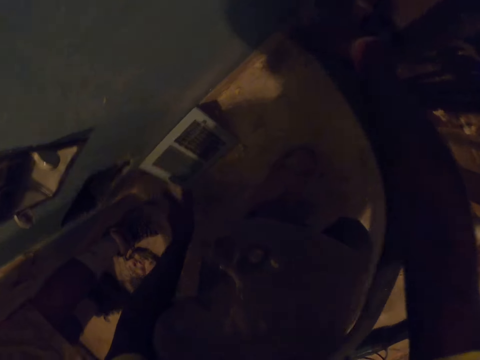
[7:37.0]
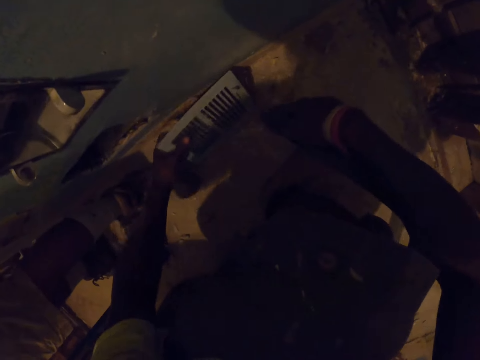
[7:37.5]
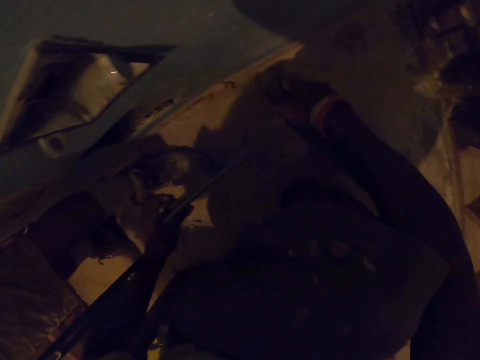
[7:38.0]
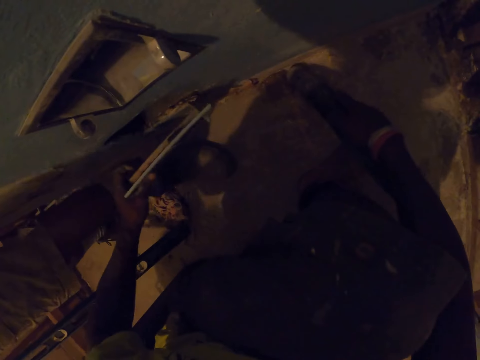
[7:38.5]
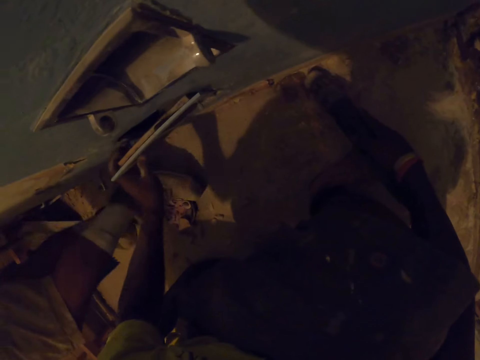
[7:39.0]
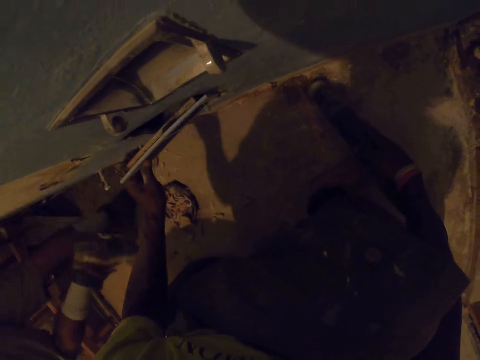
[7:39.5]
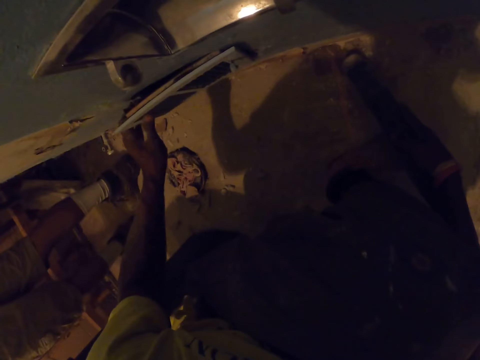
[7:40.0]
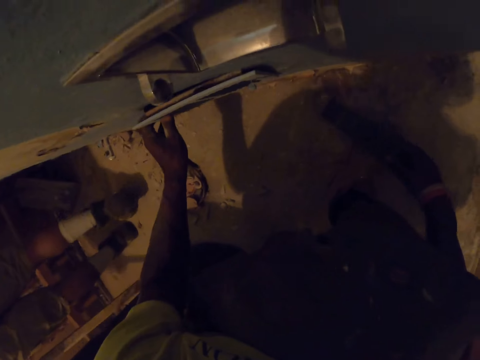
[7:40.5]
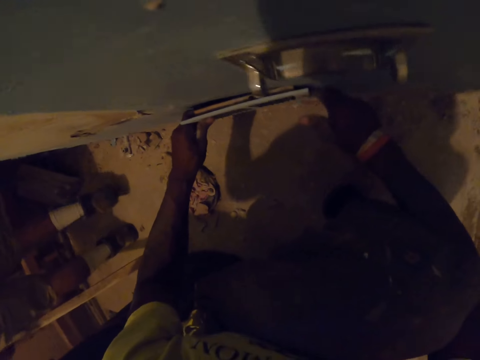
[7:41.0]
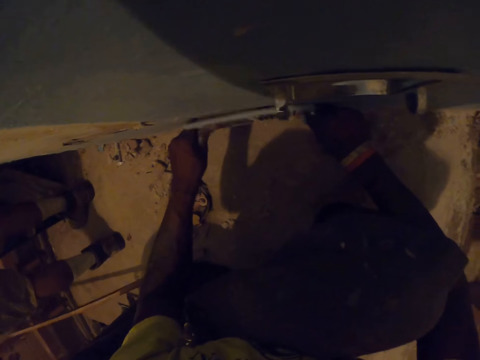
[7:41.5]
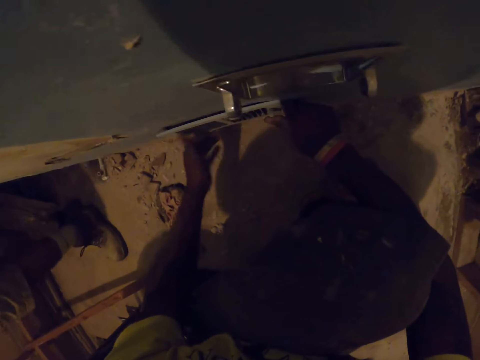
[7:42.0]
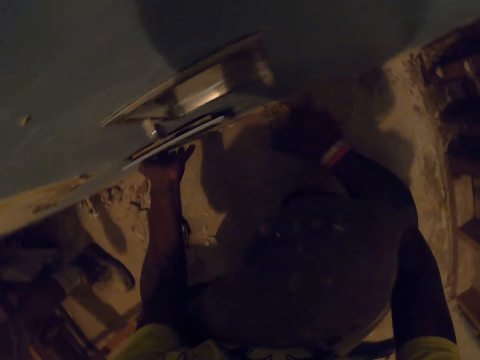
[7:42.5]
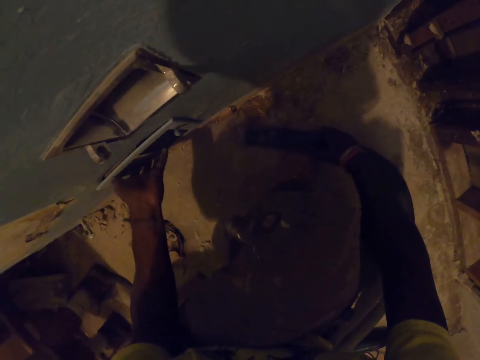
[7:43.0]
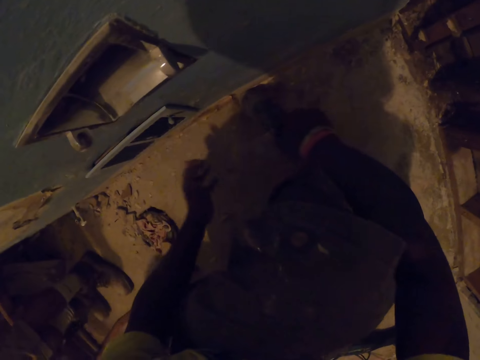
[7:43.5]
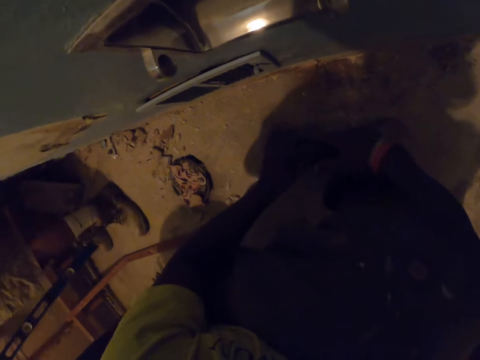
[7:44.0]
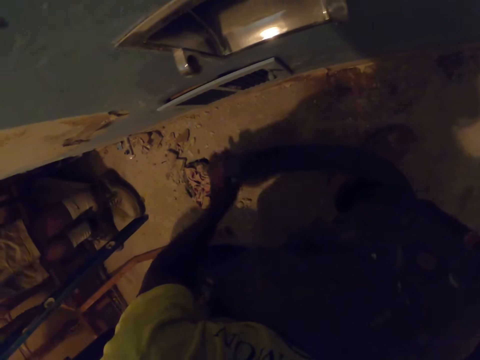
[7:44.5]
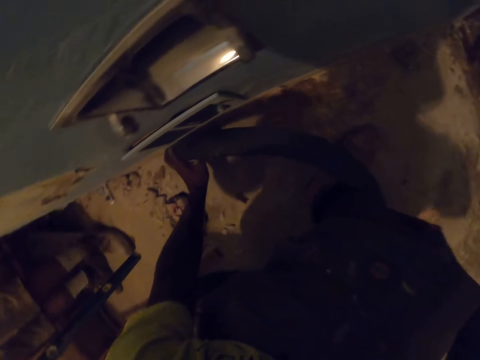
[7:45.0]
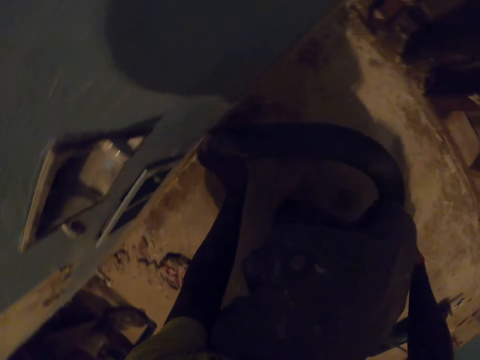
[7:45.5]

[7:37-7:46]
The camera wearer picks up an air vent grille from the floor with his left hand. He sucks the dust with the vacuum cleaner. He fixes something on the wall. He pushes the air vent grille into the wall with both of his hands. He hits the air vent grille with his left hand. He picks up the hose of the vacuum cleaner with his right hand and passes the hose of the vacuum cleaner to his left hand. He vacuums the debris on the floor with the vacuum cleaner in both of his hands.

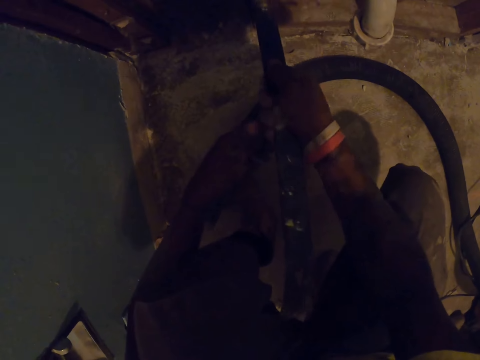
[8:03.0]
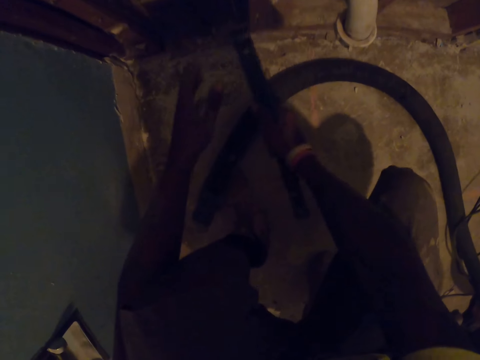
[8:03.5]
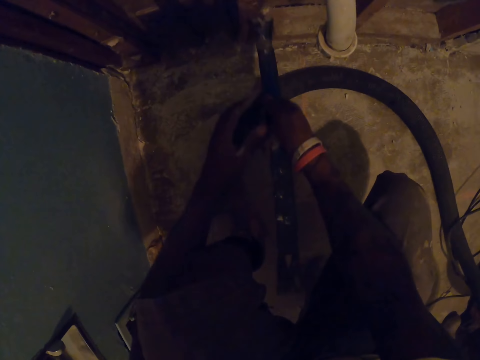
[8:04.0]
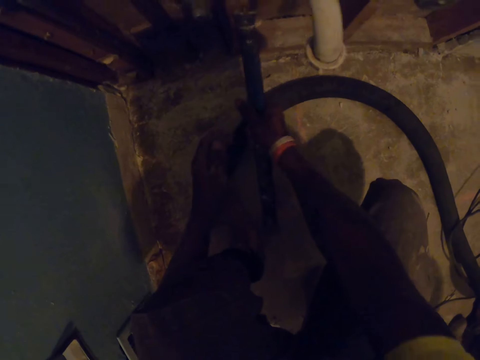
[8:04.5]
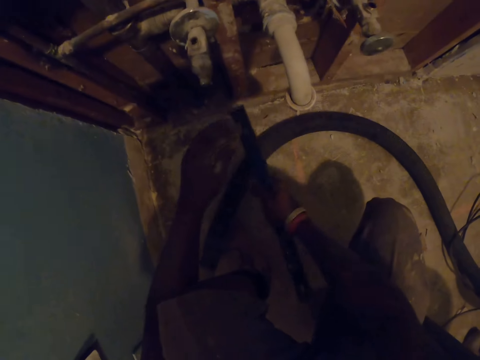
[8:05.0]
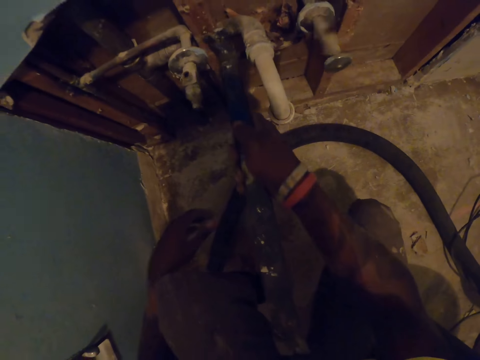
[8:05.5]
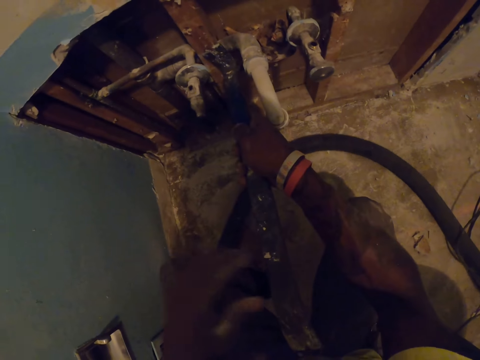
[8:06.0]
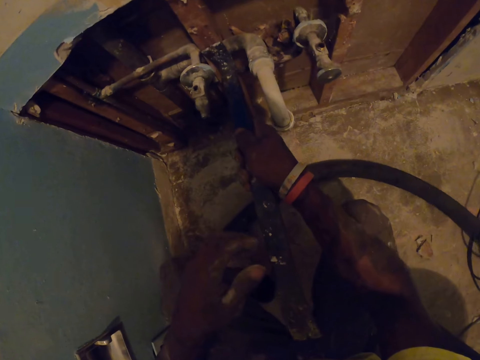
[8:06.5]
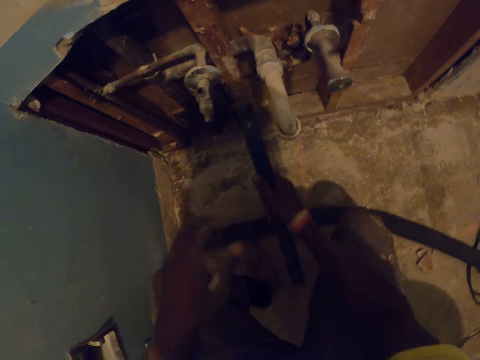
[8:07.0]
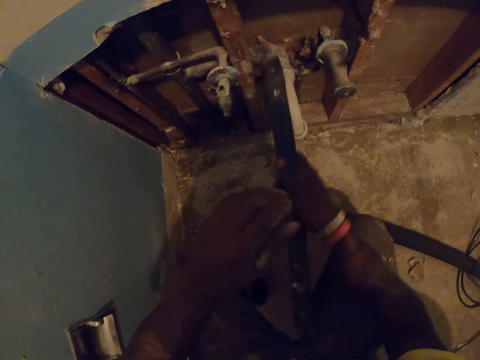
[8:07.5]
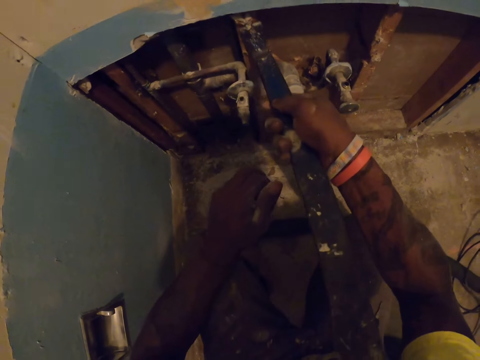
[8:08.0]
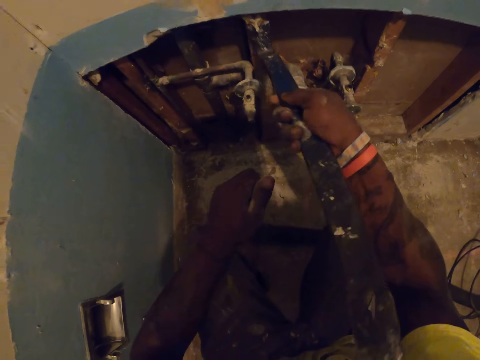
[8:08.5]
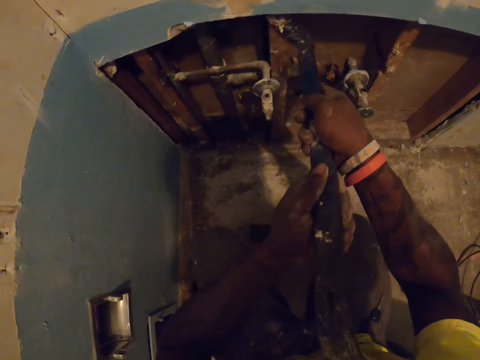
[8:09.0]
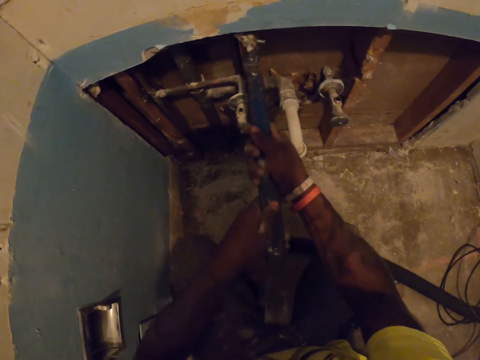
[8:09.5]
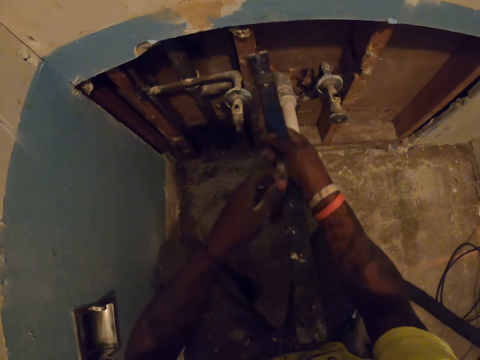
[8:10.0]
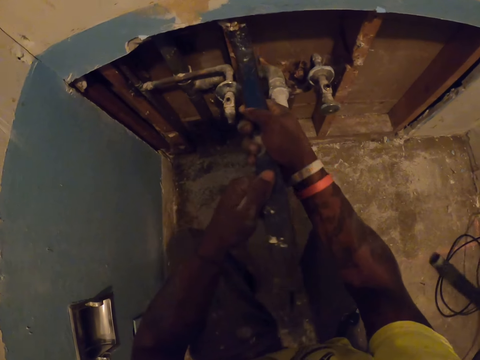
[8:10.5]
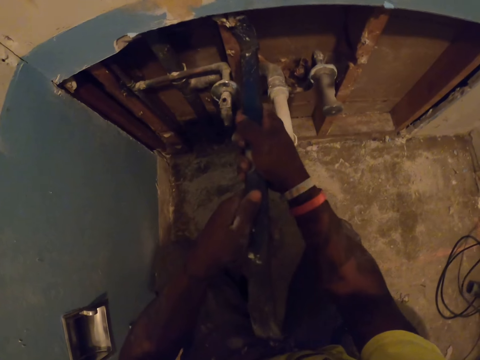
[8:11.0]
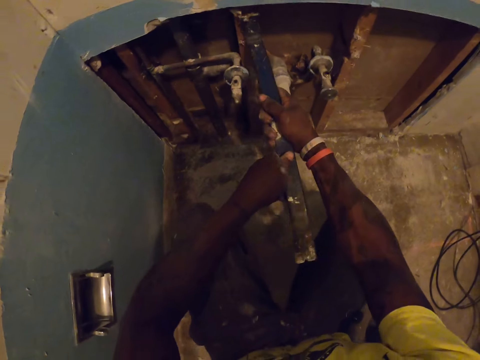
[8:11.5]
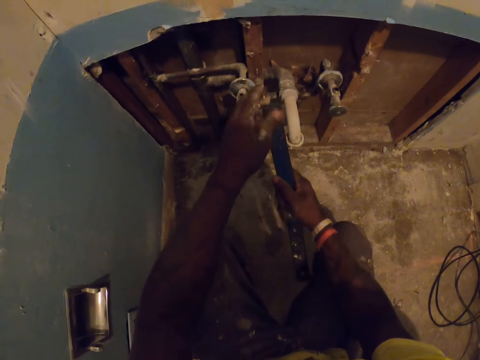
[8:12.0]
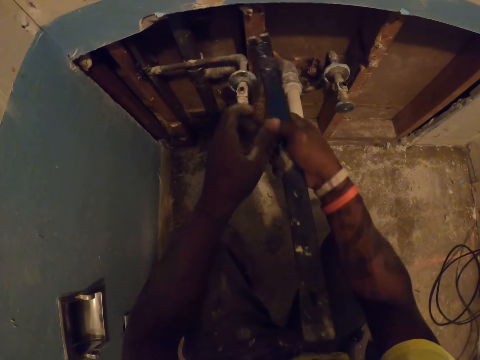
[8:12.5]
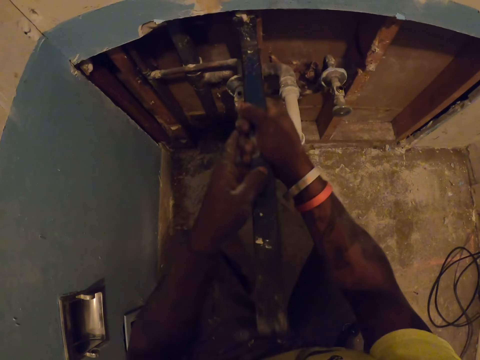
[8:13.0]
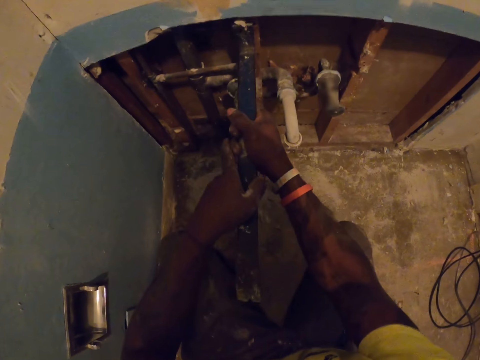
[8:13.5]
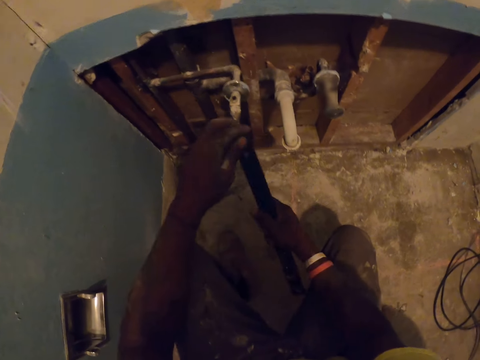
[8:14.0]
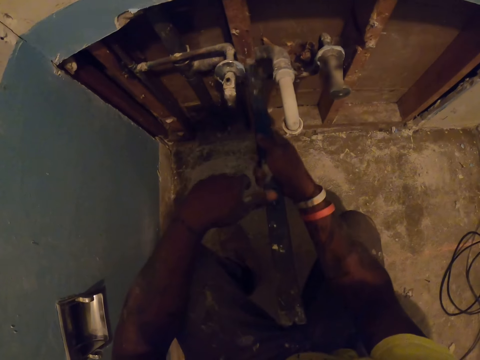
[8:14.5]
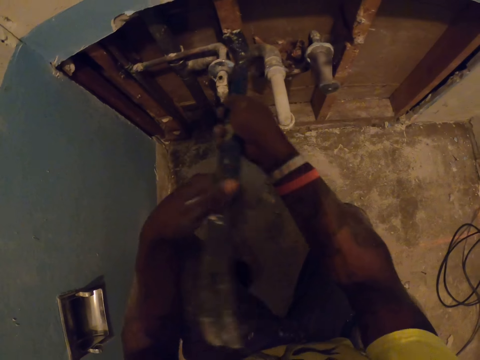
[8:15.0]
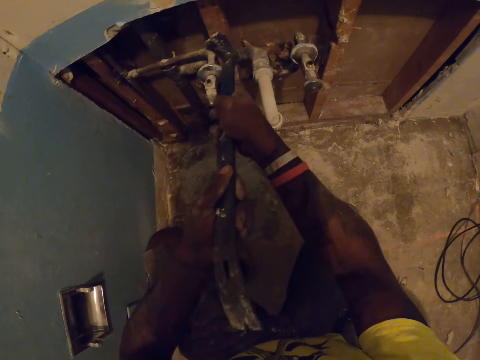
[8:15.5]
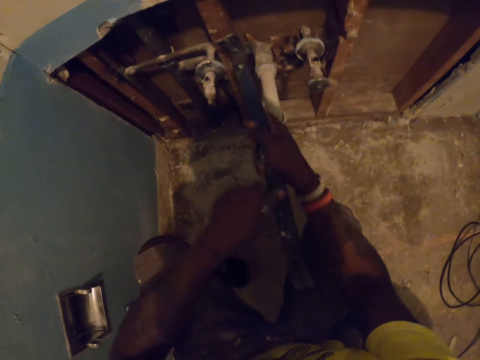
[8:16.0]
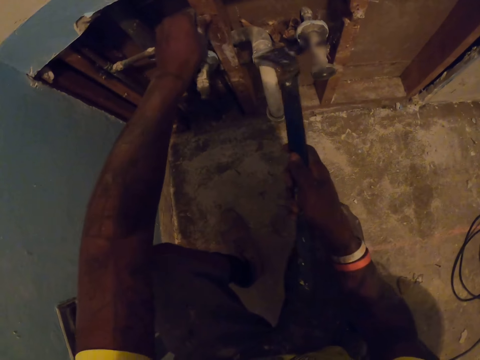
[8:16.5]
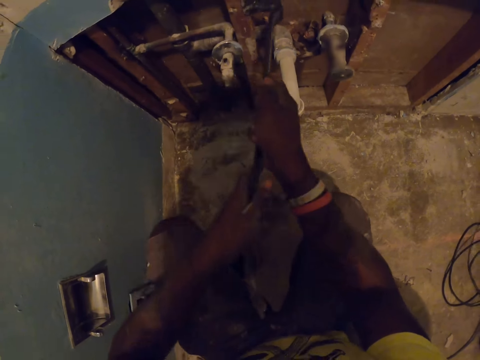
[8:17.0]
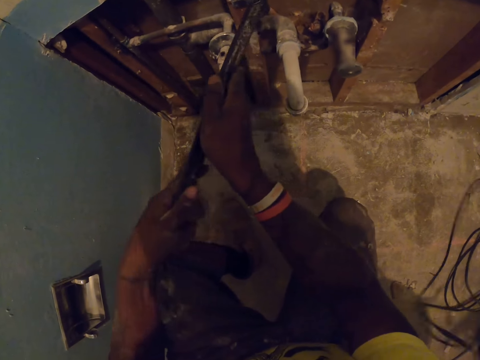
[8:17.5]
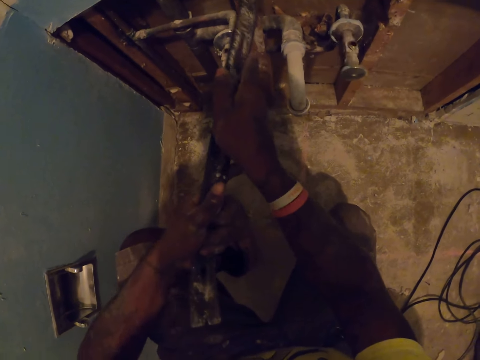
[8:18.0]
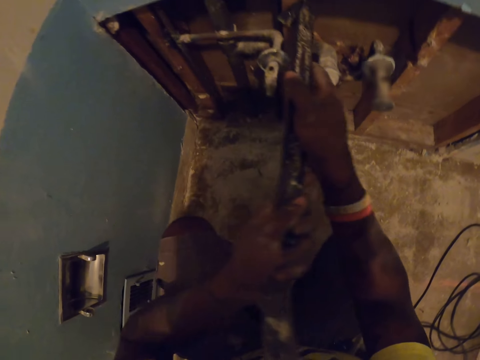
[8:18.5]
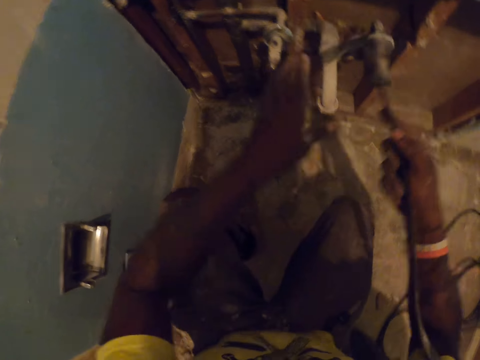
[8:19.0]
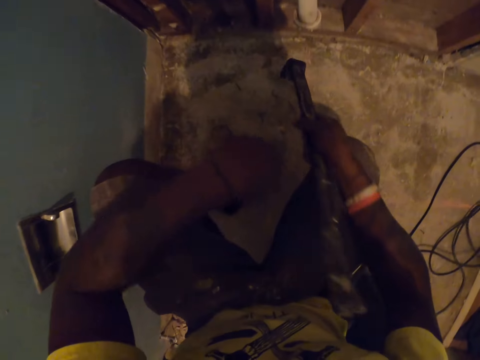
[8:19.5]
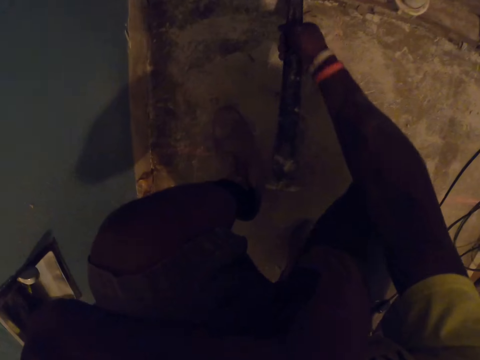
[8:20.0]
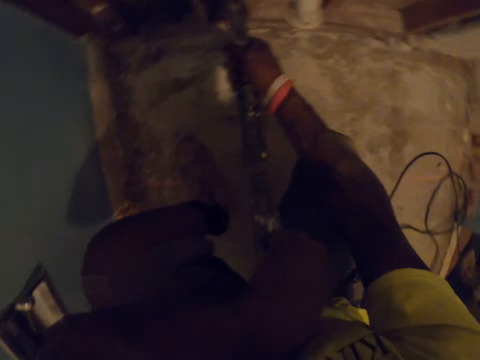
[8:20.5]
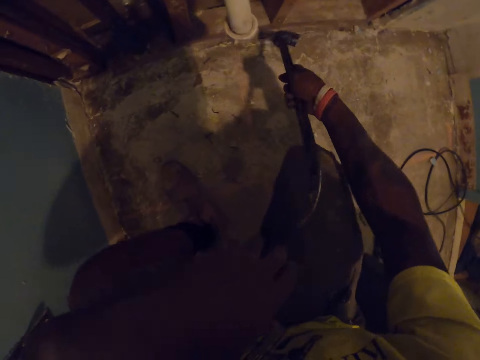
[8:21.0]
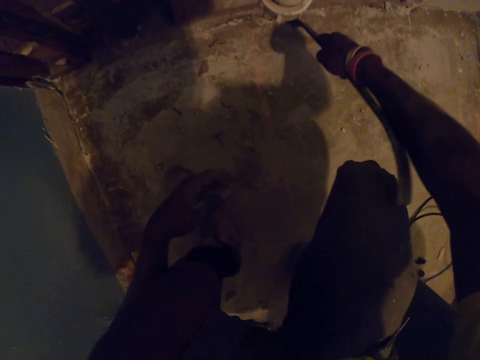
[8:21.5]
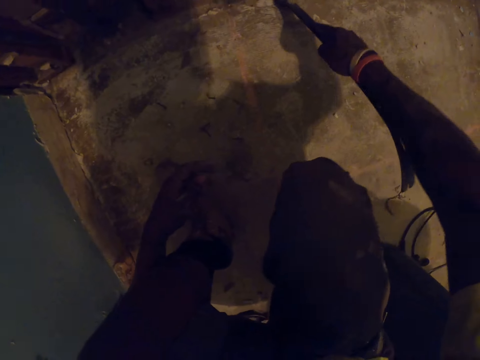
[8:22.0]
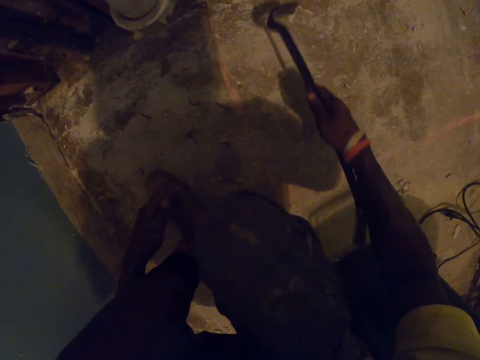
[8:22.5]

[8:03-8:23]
The camera wearer removes another nail from the wooden frame with the crow bar in his right hand. He removes the nail from the crow bar with his left hand. He removes another nail from the wooden frame with the crow bar in his right hand. He removes the nail from the crow bar with his left hand. He removes another nail from the wooden frame with the crow bar in his right hand. He holds the crow bar with both of his hands. He removes the nail from the crow bar with his left hand. He removes another nail from the wooden frame with the crow bar with both of his hands. He removes the nail from the crow bar with his left hand. He removes another nail from the wooden frame with the crow bar with both of his hands. He touches the wooden frame with his left hand. He removes the nail from the wooden frame with the crow bar with both of his hands. He removes the nail from the crow bar with his left hand. He hits the wooden frame with the crow bar in his right hand.
